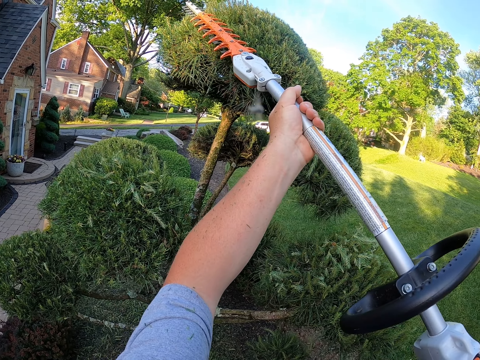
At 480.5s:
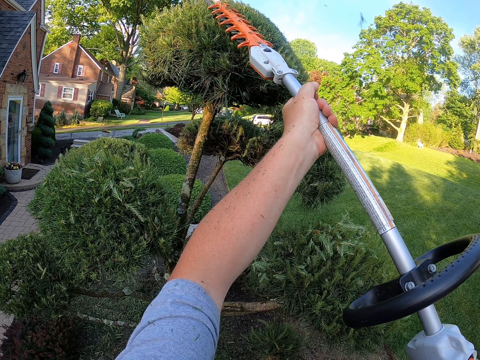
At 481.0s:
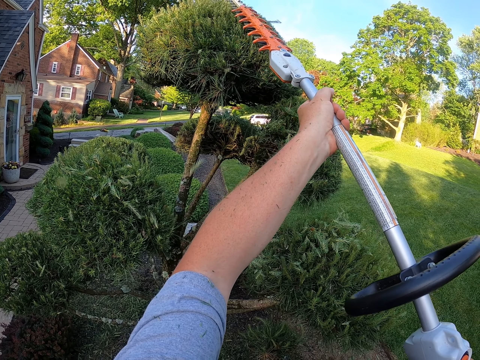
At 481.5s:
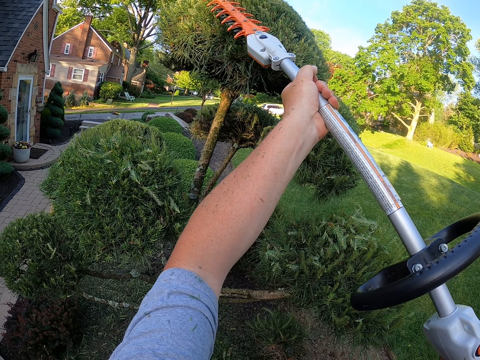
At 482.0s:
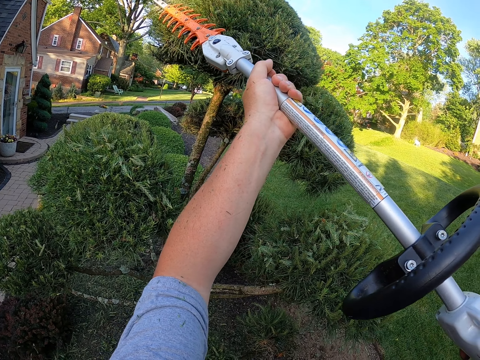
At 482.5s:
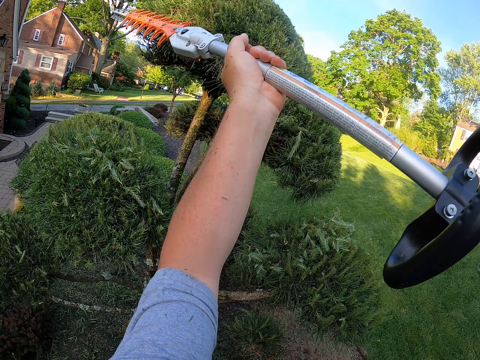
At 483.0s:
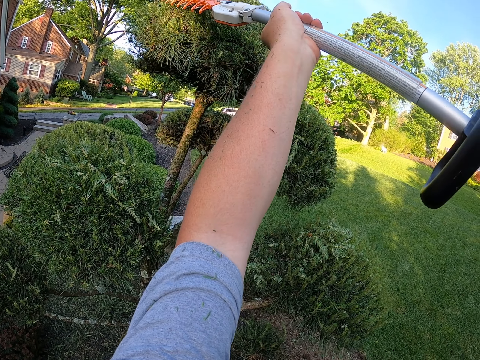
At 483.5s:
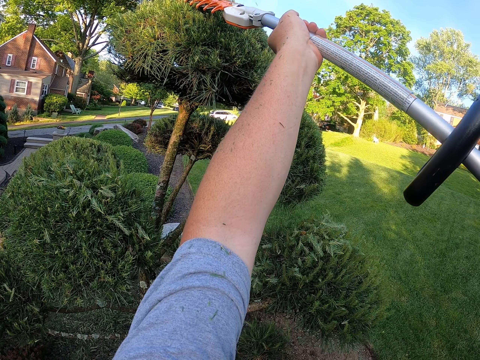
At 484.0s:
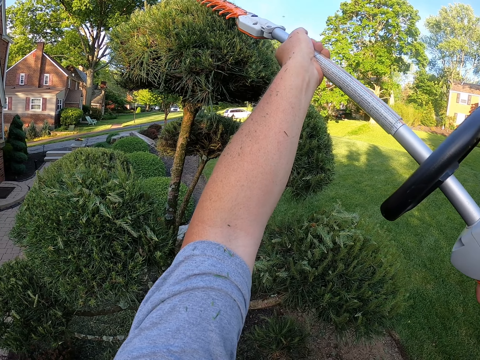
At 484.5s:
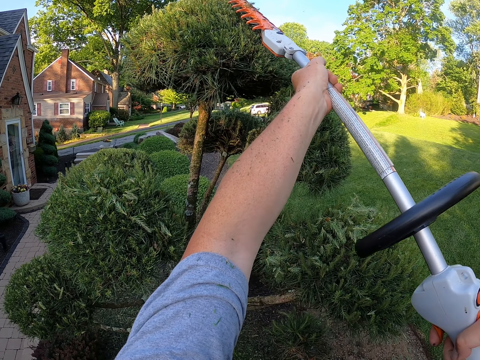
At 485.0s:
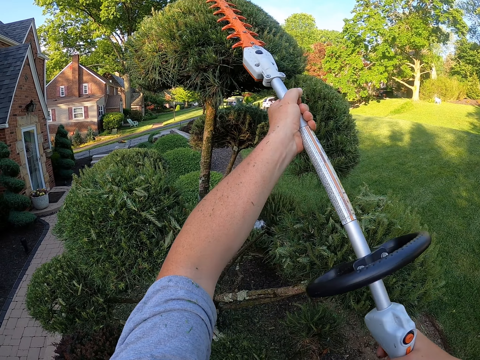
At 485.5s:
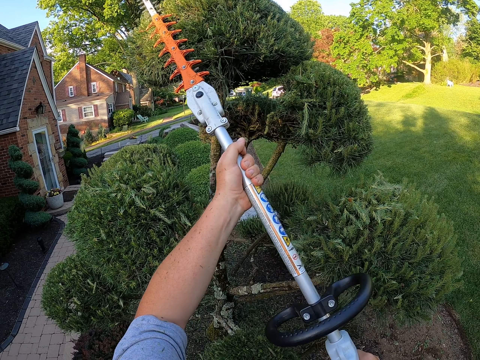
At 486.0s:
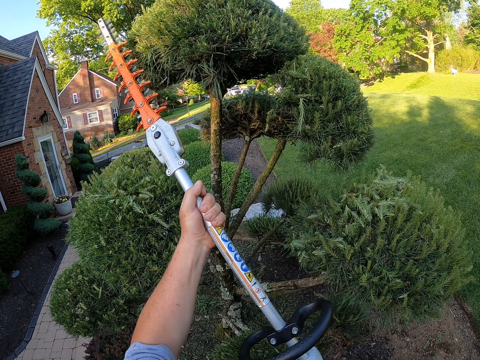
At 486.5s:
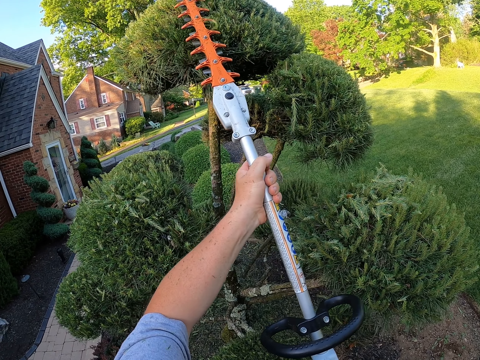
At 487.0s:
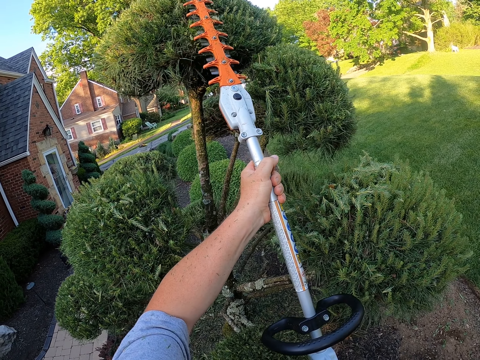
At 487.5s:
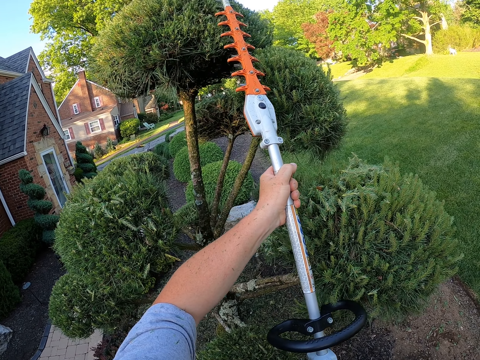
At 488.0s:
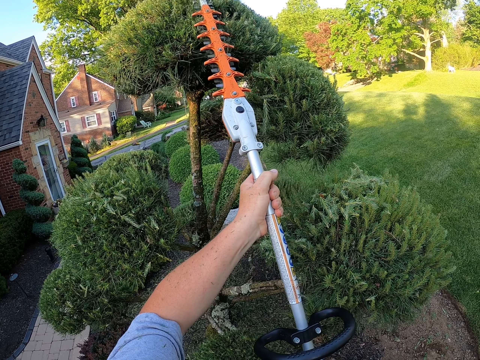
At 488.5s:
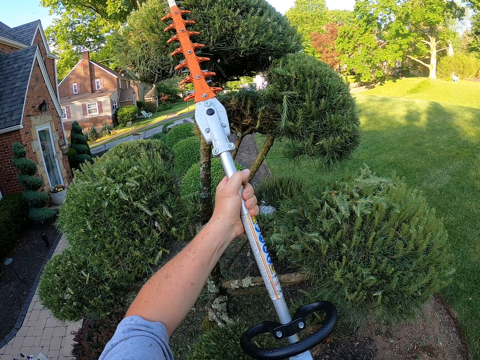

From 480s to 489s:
The camera wearer trims the garden.

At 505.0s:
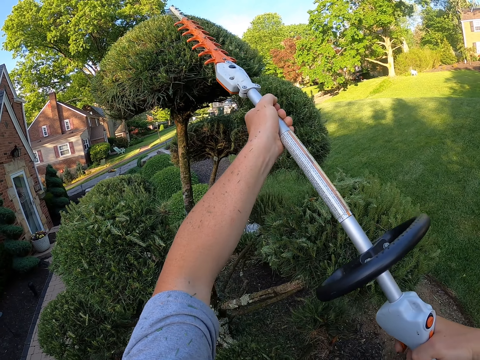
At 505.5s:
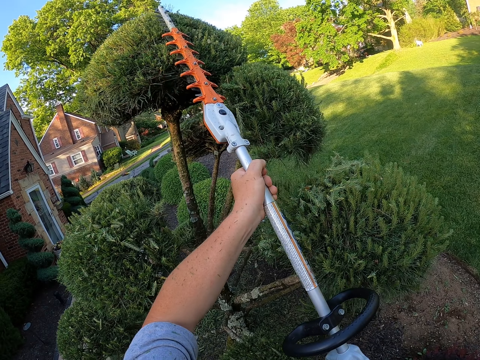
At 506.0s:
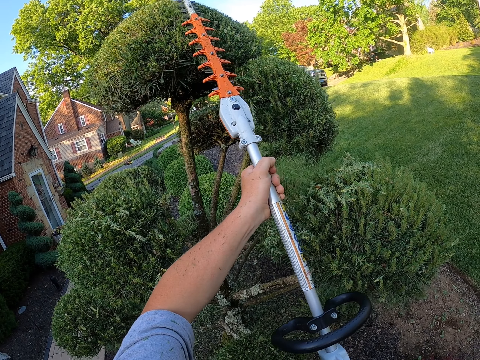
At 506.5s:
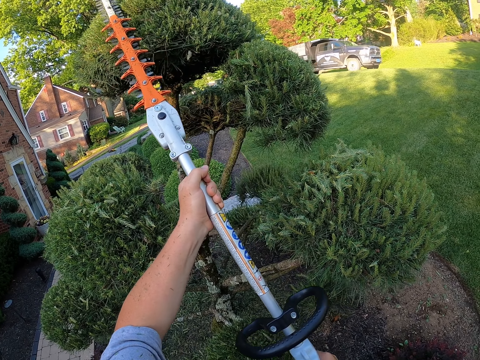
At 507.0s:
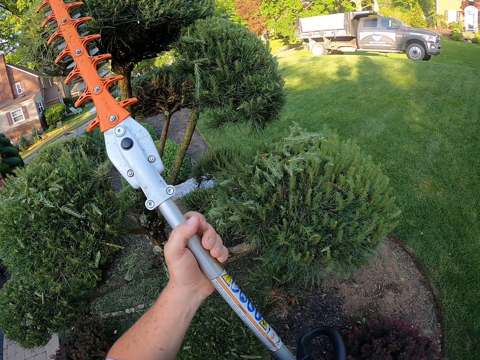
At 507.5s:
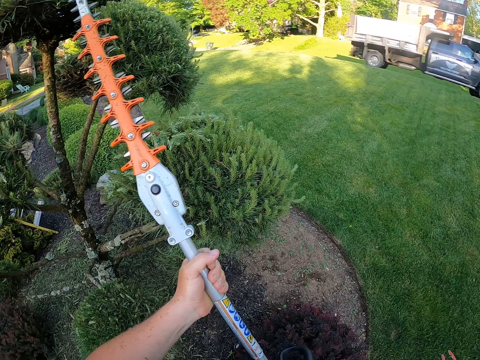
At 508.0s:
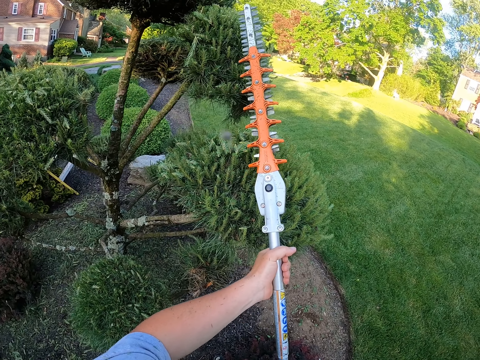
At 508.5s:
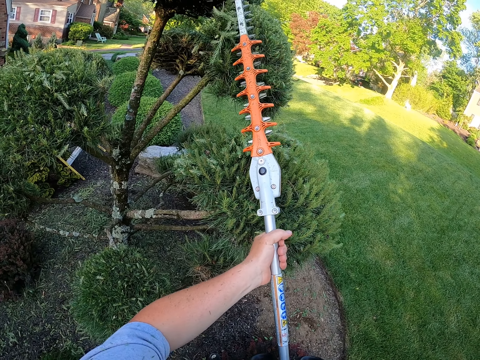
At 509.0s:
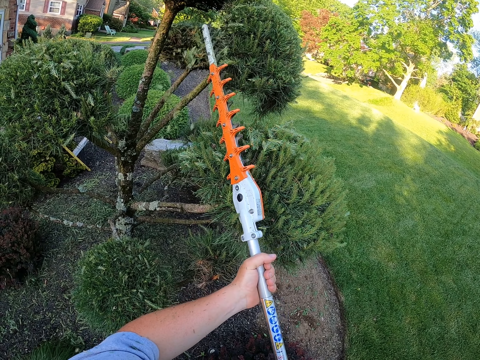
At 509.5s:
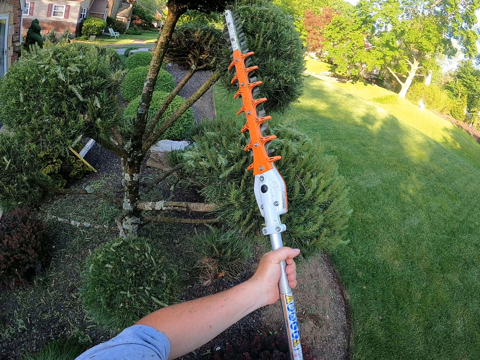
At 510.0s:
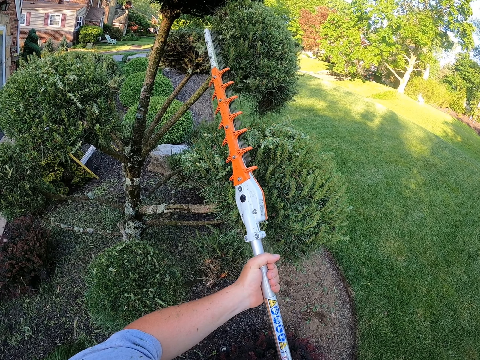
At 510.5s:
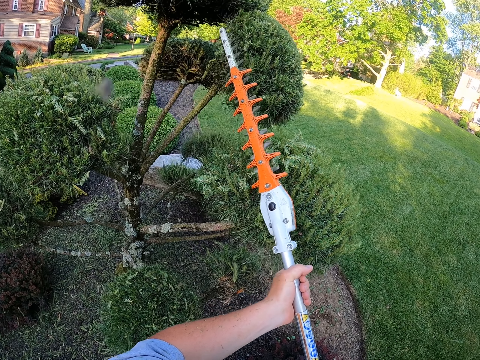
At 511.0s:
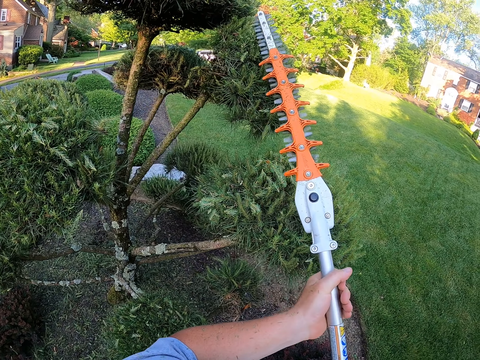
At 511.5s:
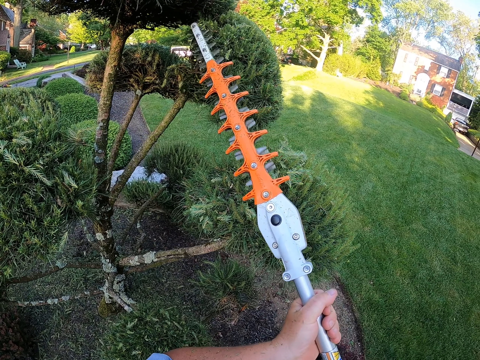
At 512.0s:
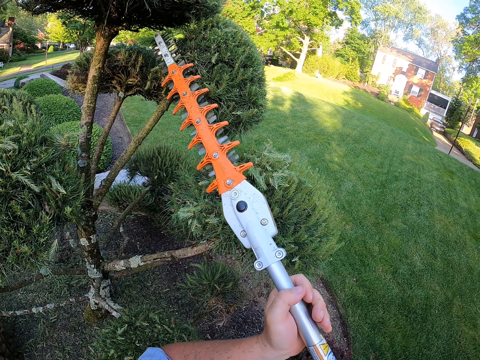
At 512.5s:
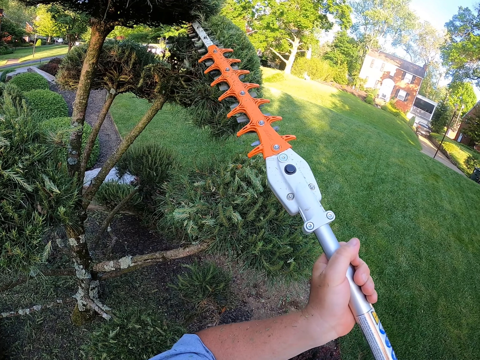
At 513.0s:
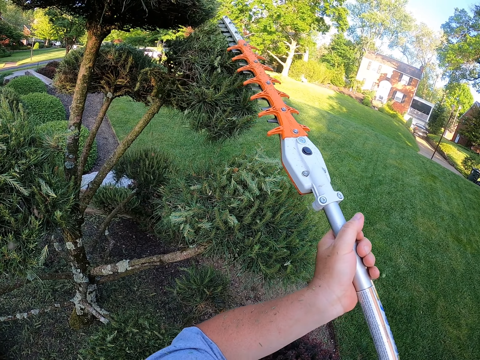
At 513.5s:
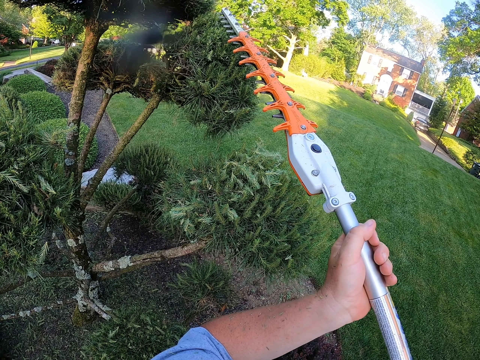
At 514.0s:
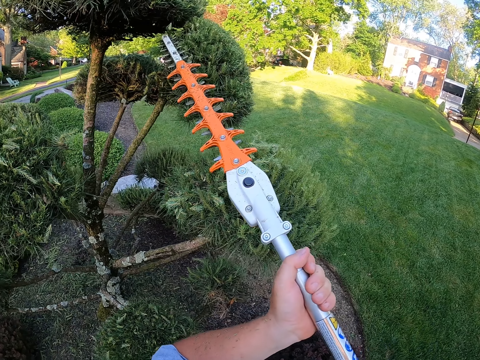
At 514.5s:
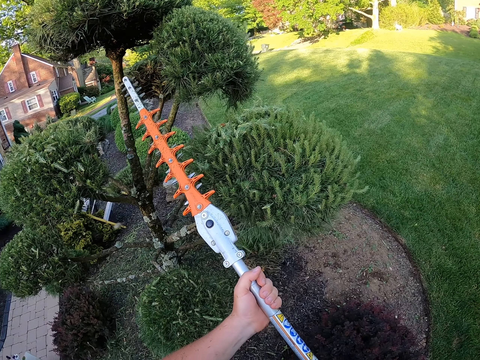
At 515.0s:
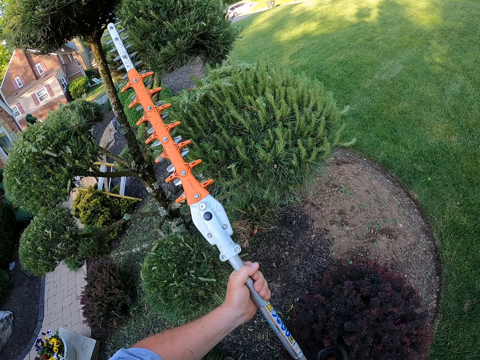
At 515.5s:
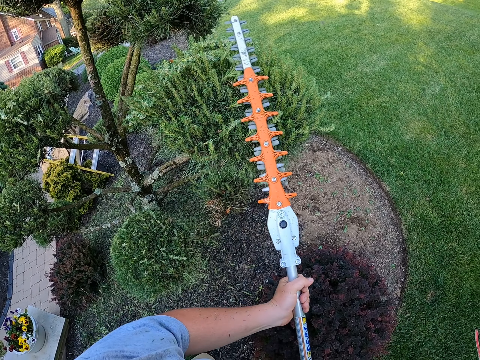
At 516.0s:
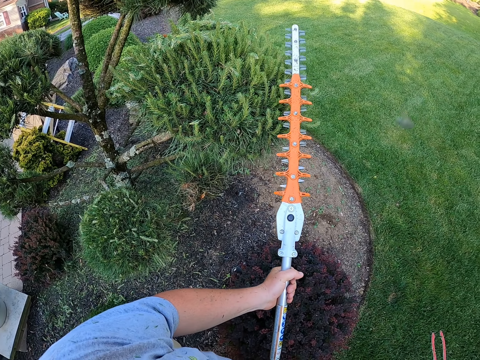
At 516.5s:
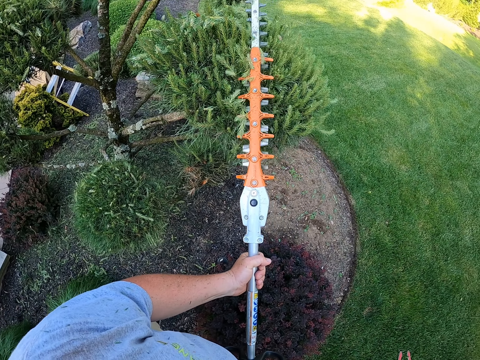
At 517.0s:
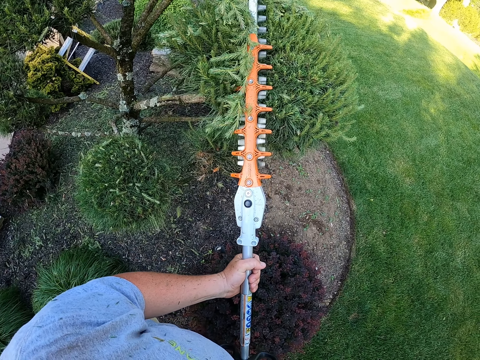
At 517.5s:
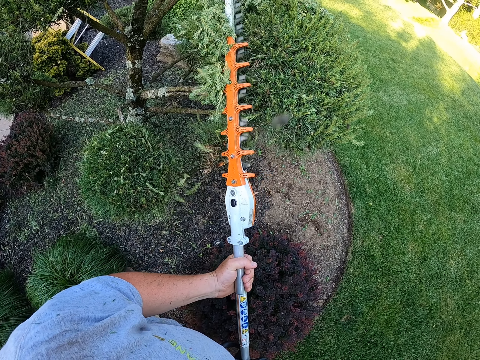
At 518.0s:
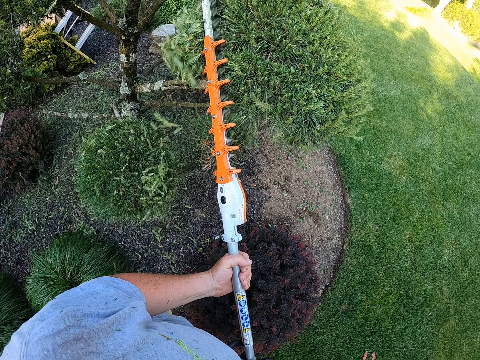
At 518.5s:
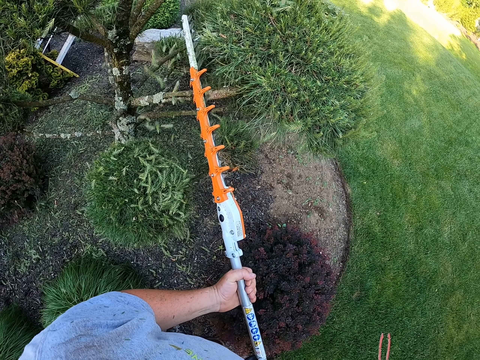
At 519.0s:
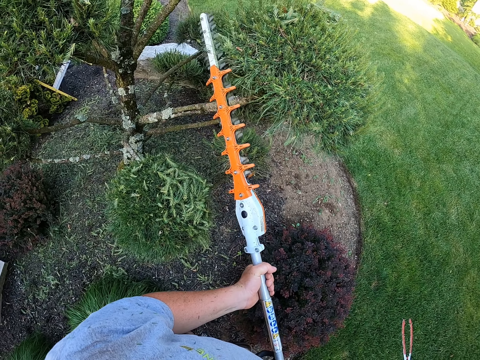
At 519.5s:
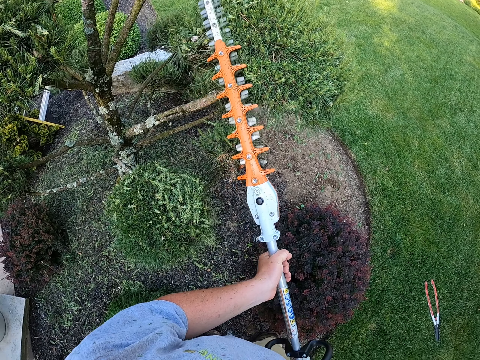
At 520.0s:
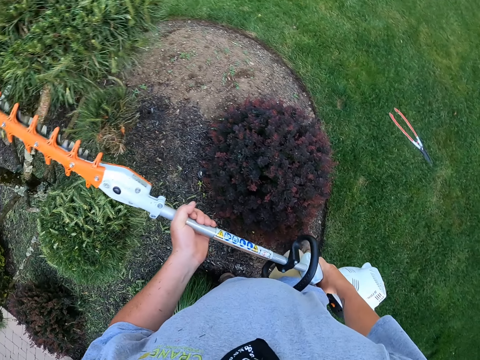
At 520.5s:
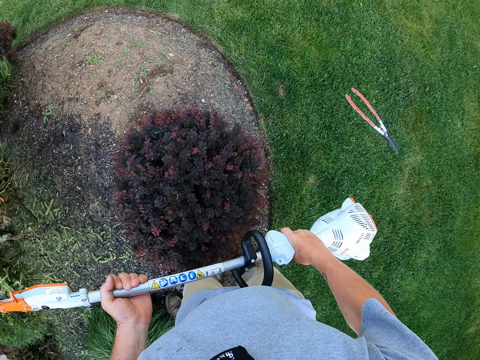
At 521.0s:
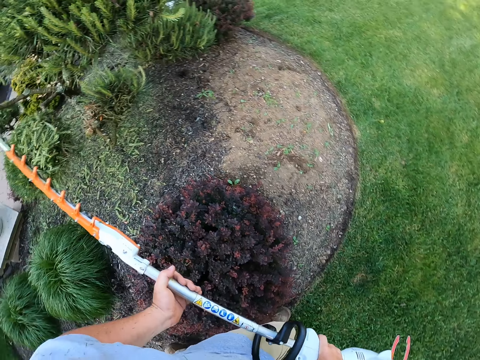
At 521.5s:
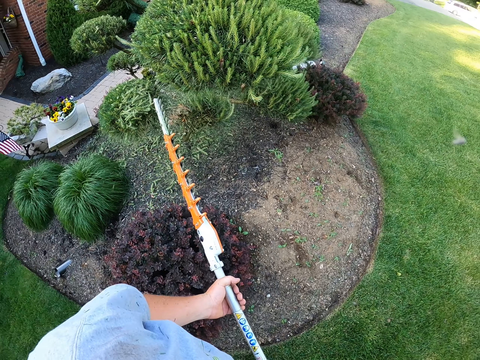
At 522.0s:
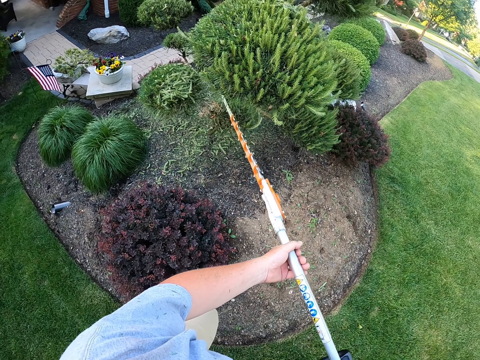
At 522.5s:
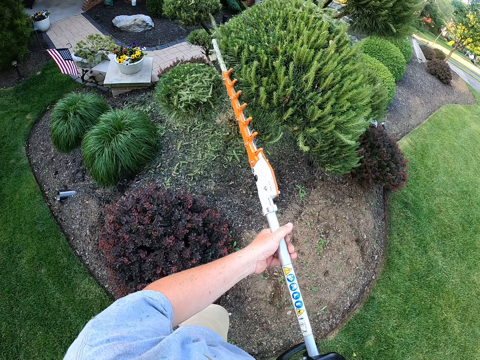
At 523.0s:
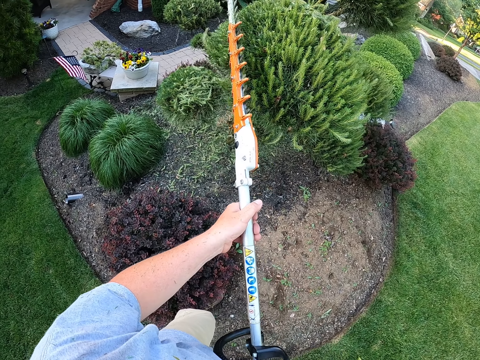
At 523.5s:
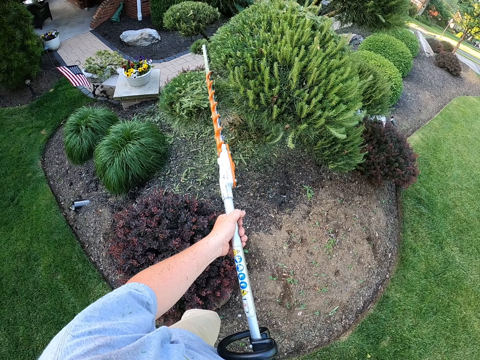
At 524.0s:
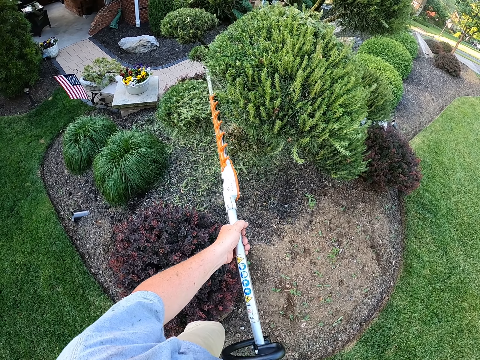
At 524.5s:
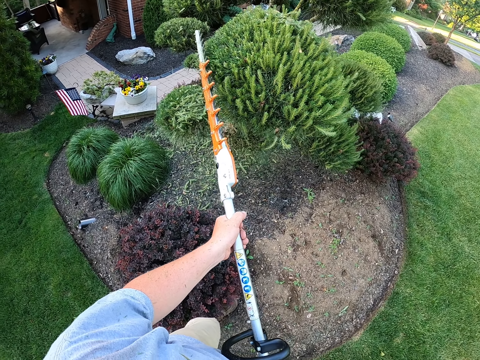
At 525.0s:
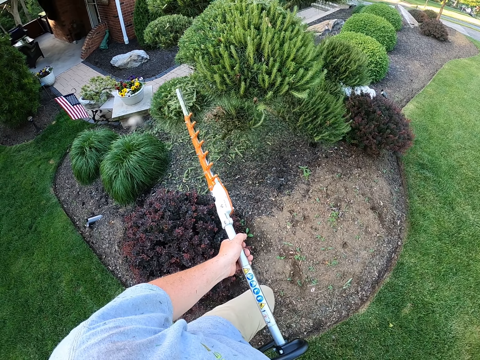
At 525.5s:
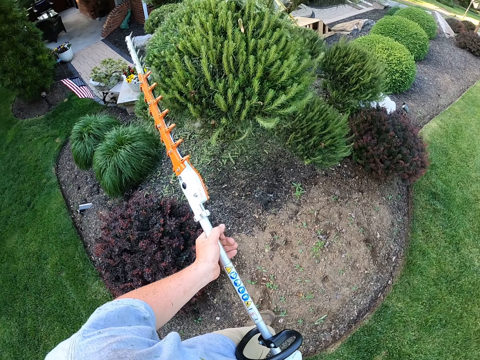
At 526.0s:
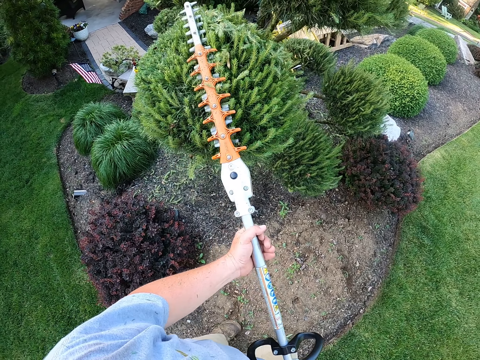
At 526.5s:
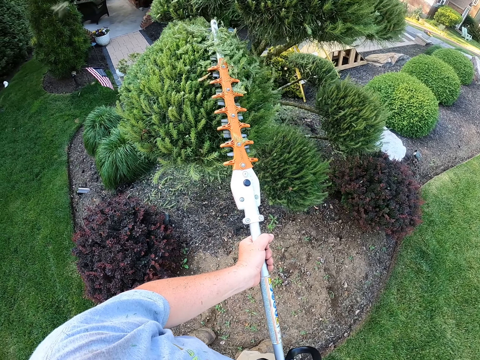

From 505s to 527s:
The camera wearer looks at the pickup. They look at the cutter. They move a bit. They prune home trees with a pole pruner.
